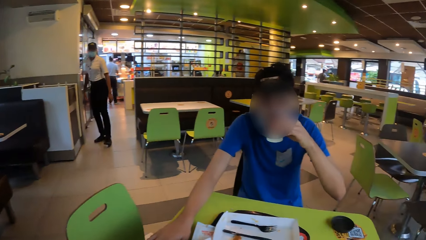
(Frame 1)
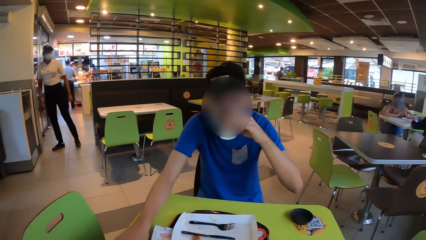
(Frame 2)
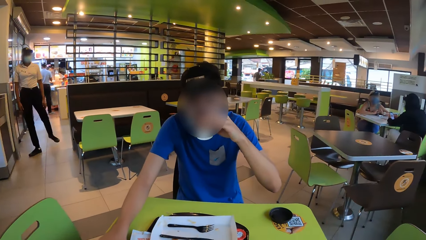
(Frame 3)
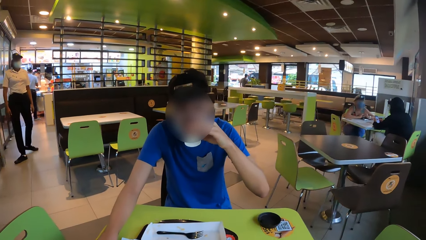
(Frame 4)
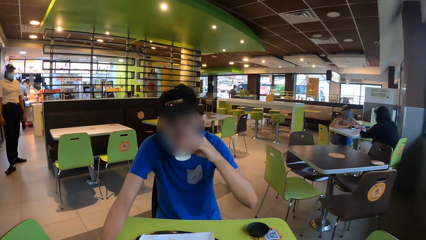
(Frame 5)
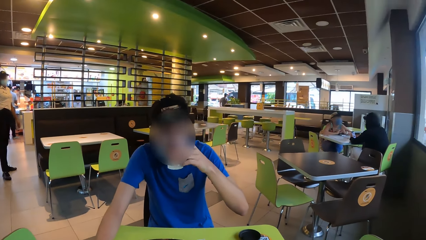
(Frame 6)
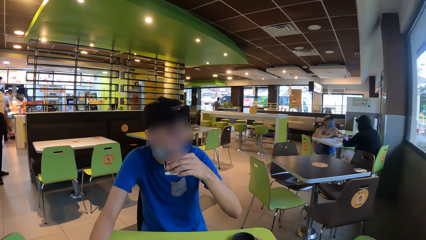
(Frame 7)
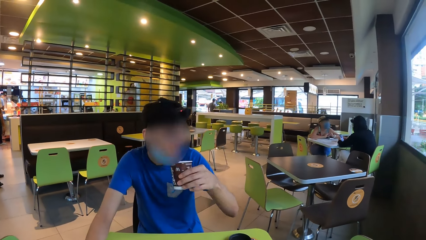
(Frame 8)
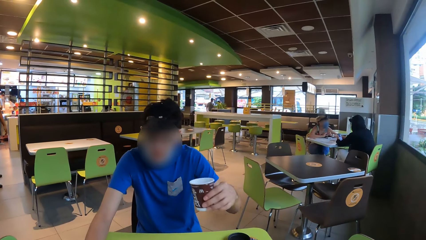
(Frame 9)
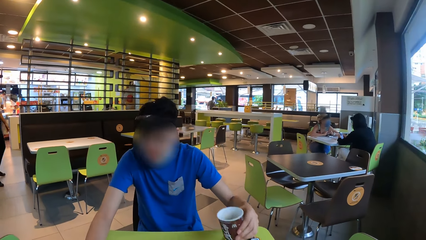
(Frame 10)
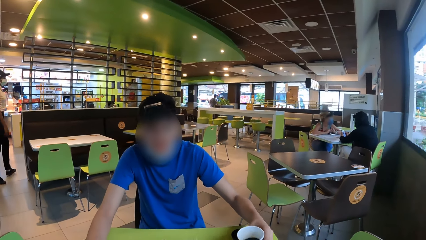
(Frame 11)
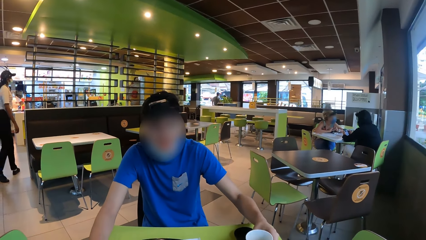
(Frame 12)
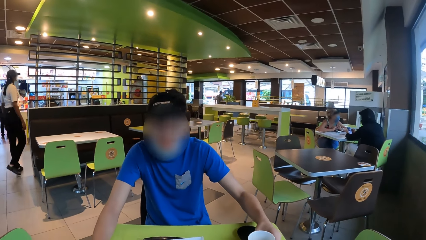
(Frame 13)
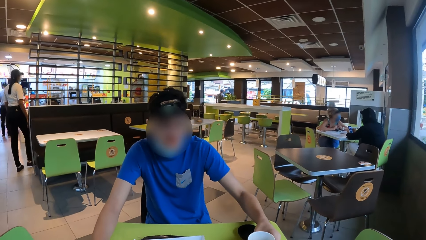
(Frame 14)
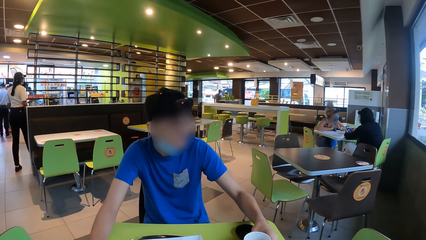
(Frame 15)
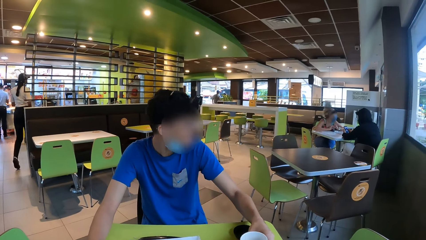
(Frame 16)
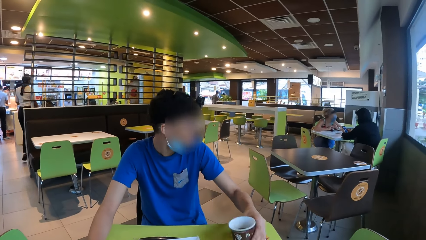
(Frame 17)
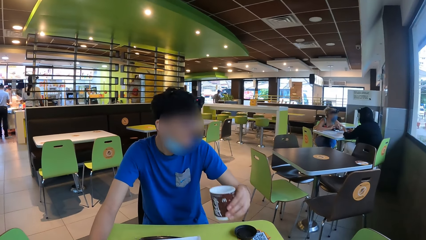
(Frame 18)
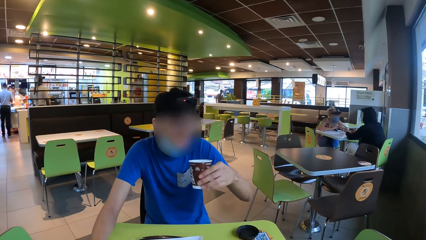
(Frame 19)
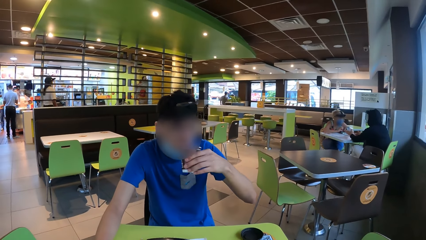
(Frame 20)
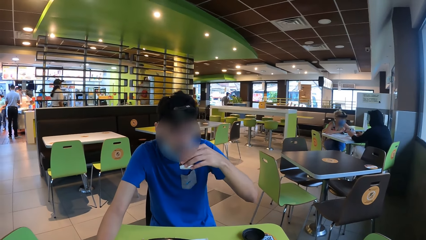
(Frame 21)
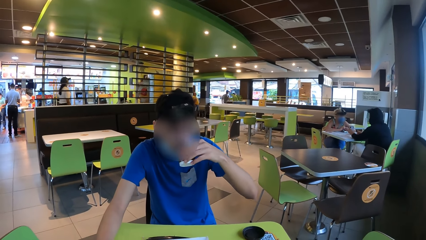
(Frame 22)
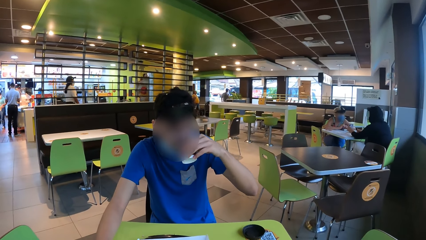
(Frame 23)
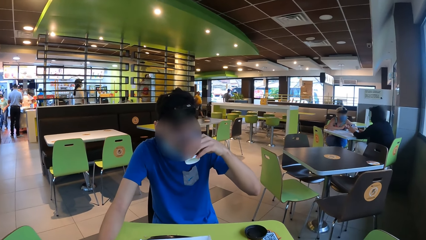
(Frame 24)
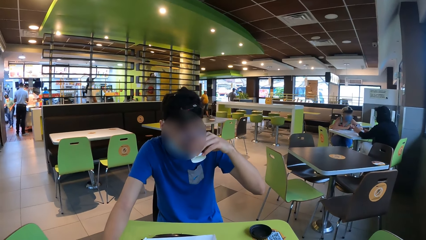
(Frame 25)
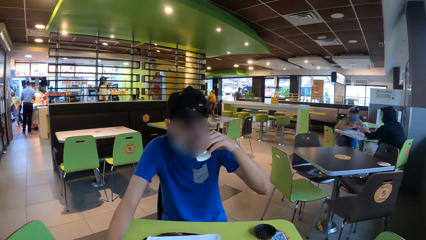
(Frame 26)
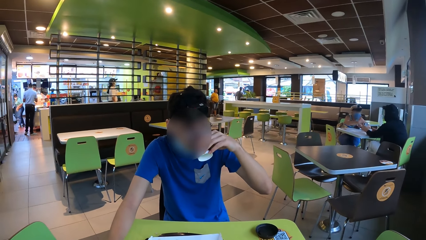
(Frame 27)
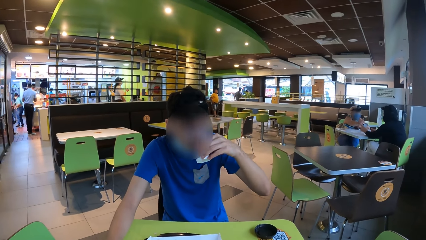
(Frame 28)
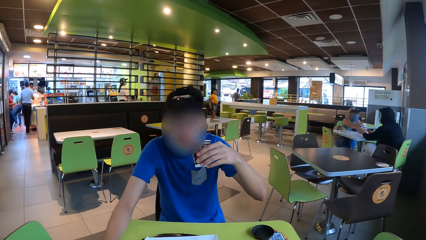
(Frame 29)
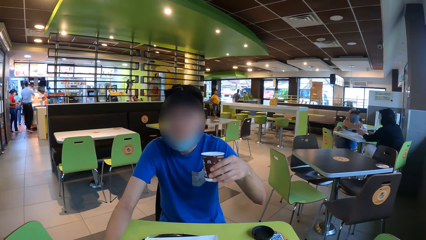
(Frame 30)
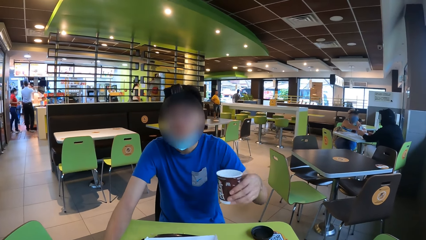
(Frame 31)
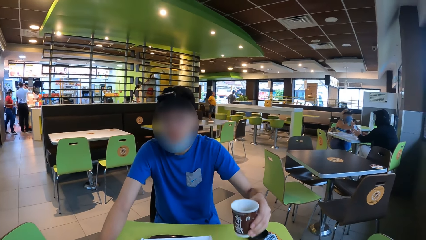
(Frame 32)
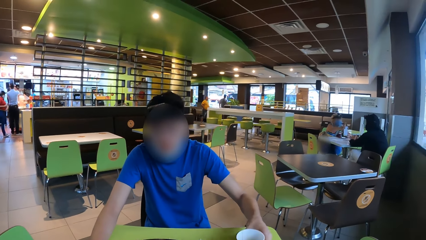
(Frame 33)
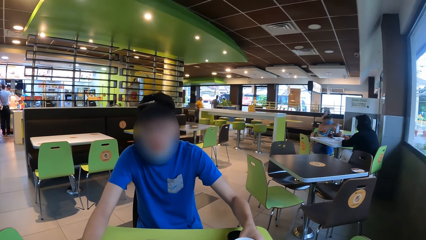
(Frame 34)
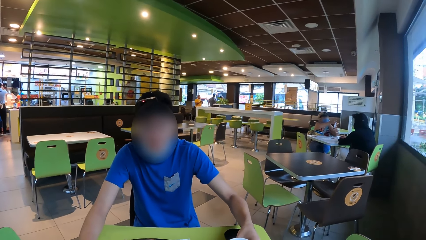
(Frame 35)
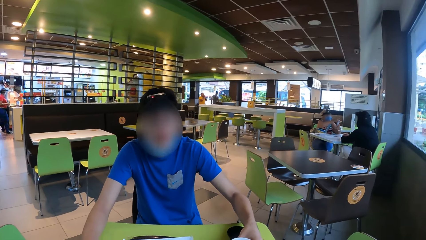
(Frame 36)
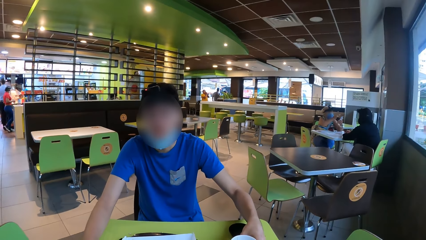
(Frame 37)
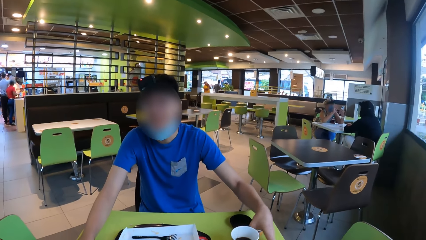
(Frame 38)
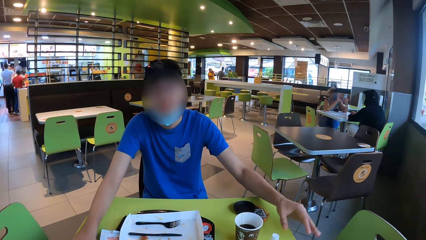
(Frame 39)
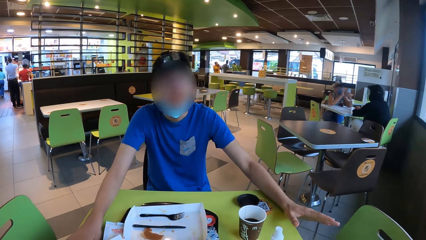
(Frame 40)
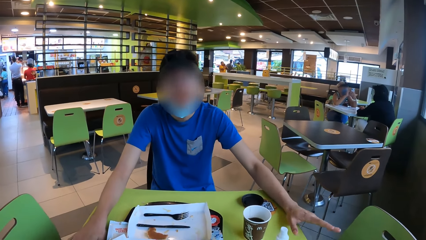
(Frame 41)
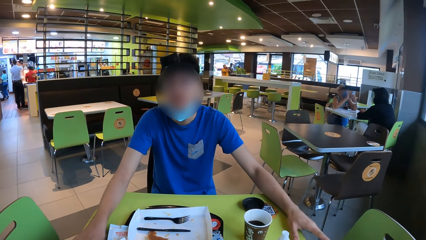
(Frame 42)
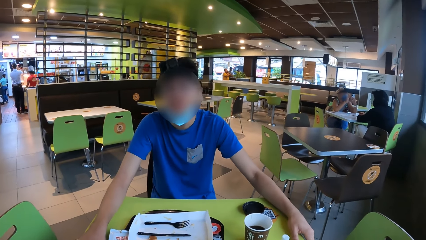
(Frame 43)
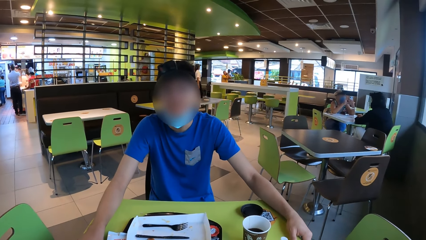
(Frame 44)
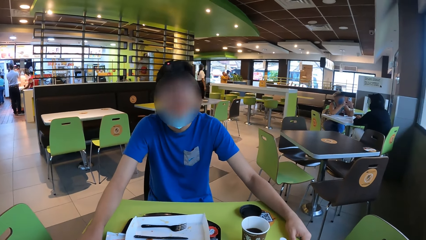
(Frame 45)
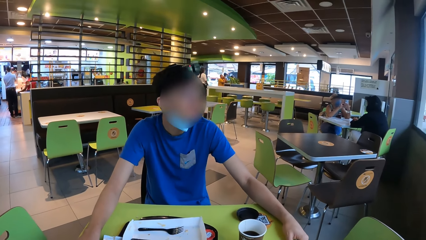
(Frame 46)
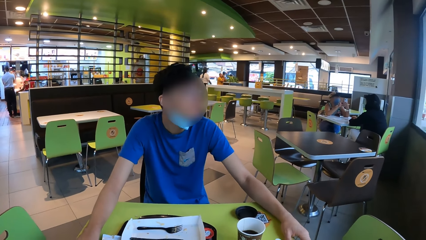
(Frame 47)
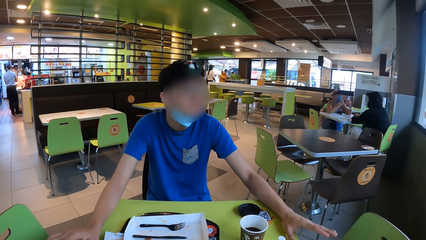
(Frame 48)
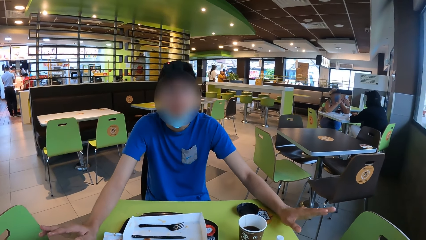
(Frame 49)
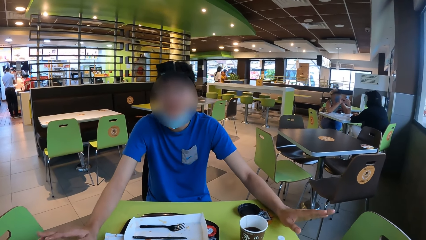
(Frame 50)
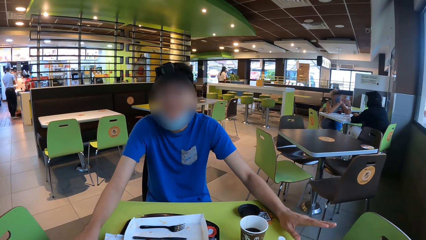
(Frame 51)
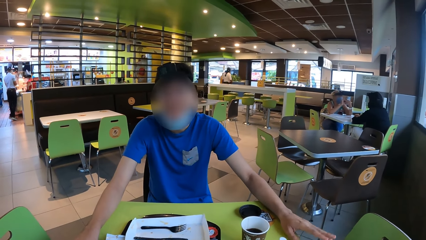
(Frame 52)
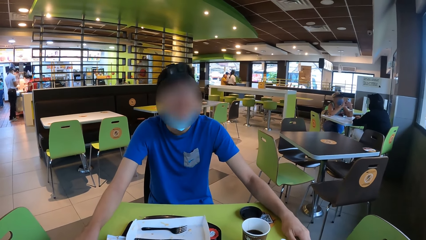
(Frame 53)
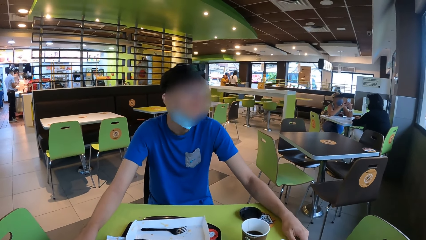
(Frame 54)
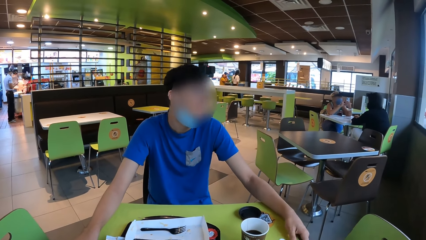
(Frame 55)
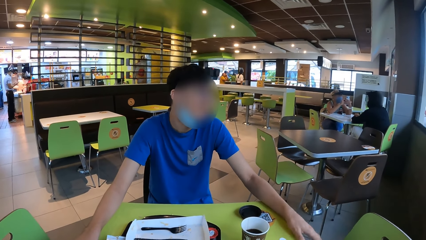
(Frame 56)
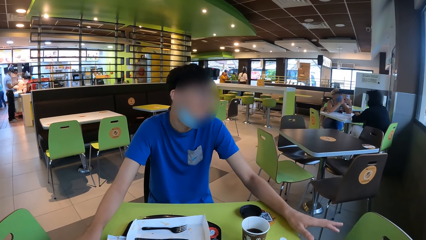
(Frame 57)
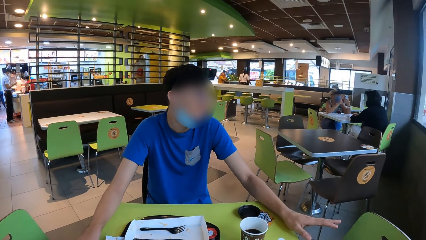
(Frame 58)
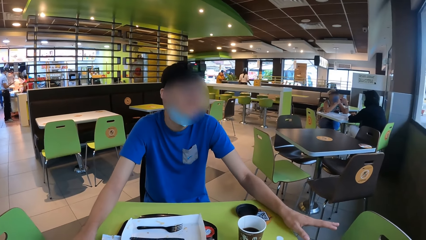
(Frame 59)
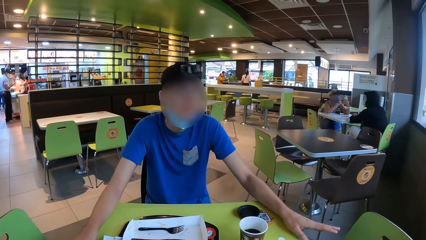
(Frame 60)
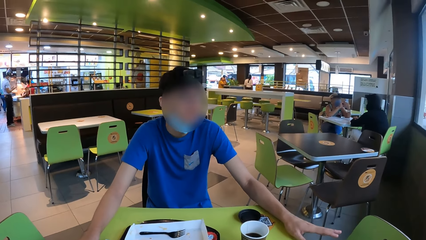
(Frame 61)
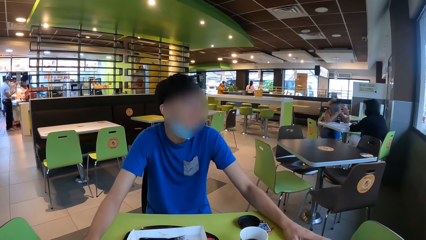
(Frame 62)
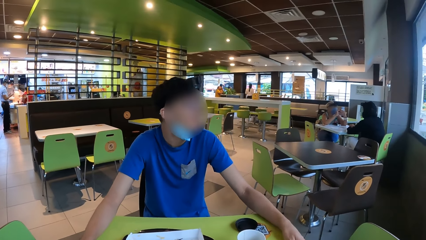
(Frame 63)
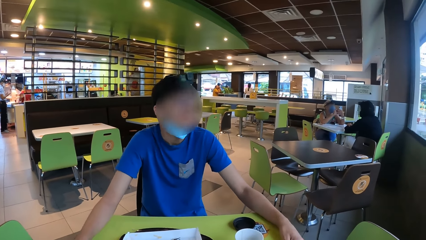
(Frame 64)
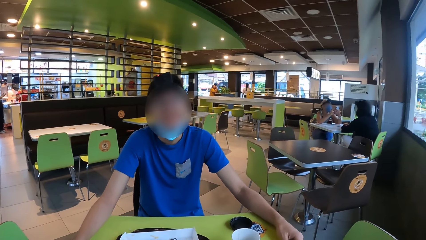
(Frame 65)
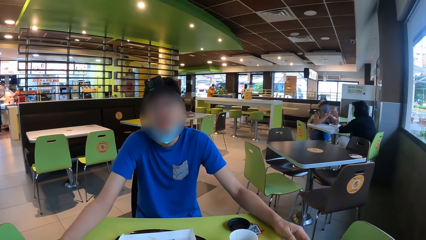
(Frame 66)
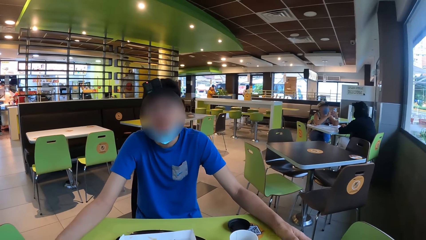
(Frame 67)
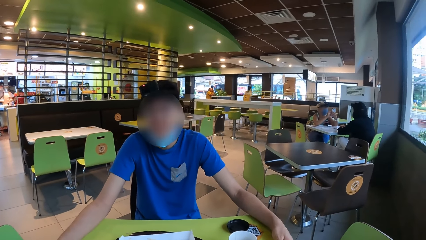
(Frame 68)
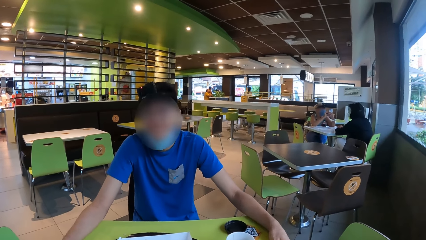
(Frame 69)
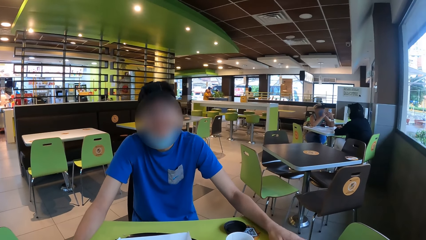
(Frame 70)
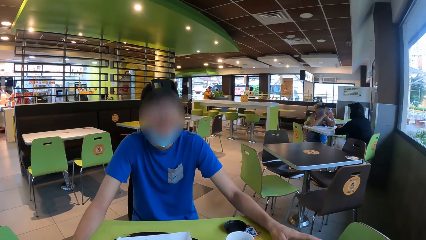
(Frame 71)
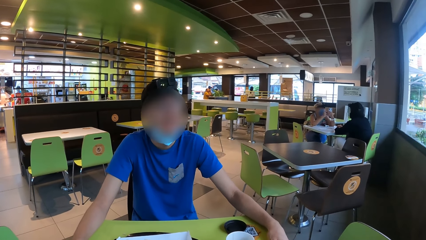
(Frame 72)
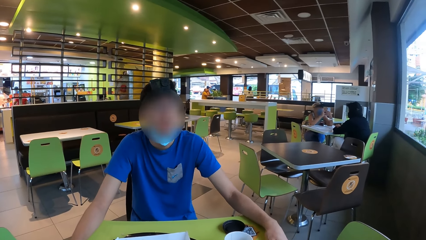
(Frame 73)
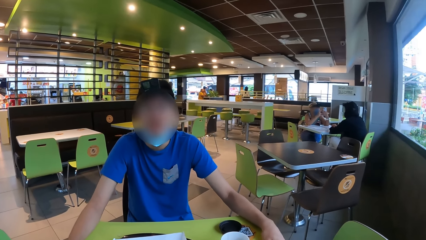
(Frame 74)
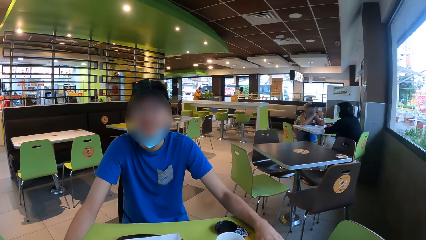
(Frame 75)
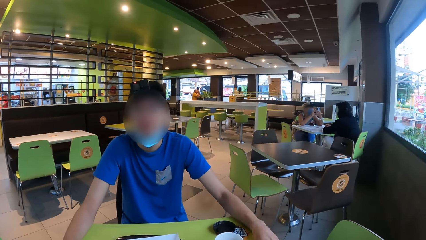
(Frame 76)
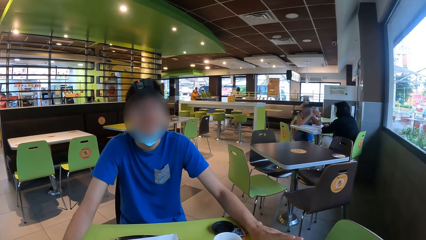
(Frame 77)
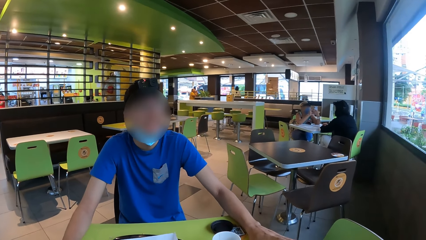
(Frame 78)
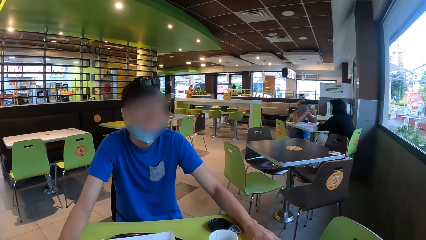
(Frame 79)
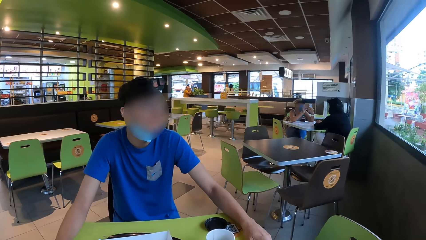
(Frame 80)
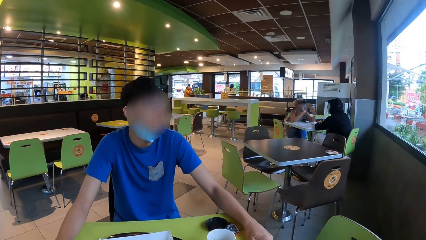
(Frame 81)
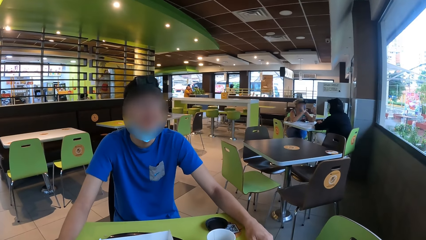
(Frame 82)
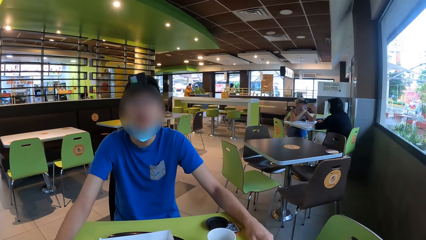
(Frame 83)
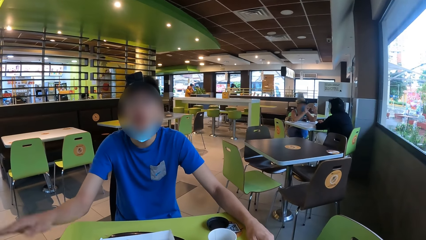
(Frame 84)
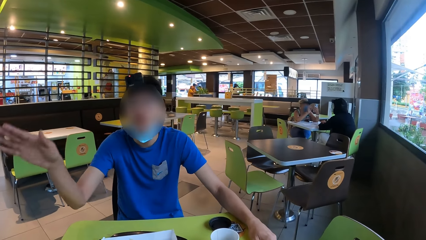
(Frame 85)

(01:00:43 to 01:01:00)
A man drinks coffee from the cup. He puts the cup on the table. He picks up the cup and drinks coffee from the cup. He puts the cup on the table. He holds the table. The man talks to the camera wearer. He gestures his hand. He moves his head.
